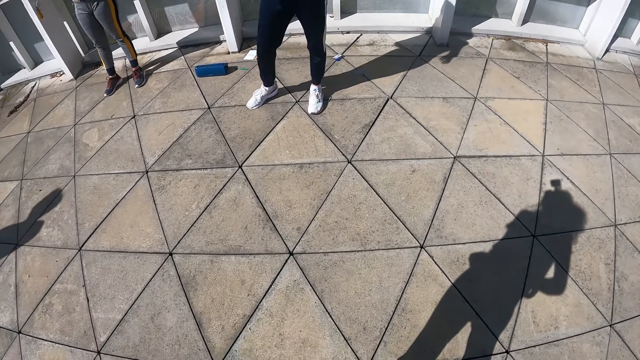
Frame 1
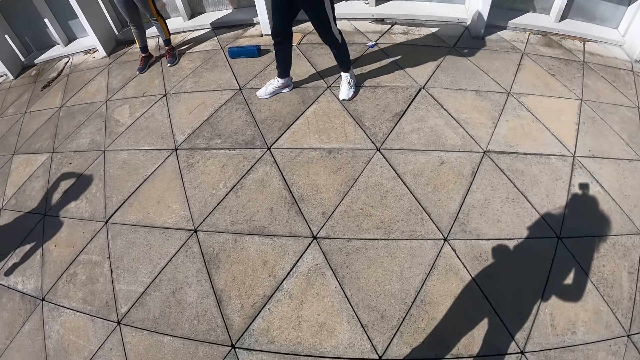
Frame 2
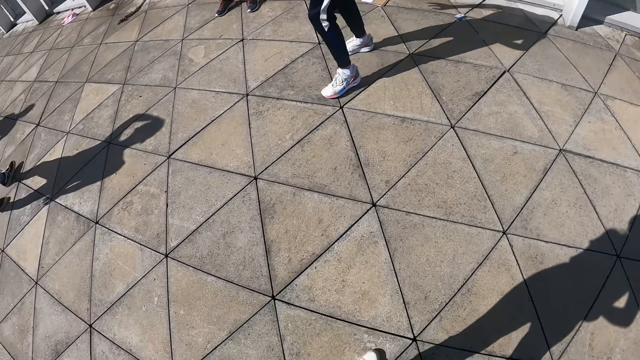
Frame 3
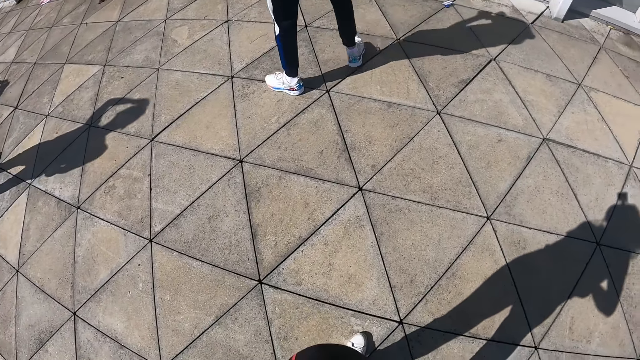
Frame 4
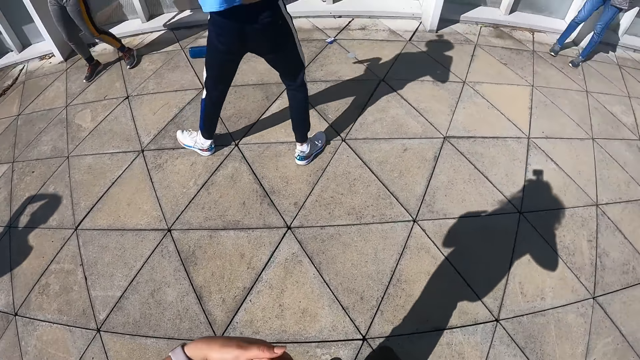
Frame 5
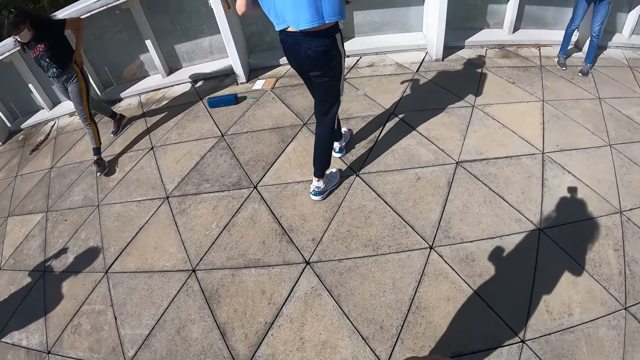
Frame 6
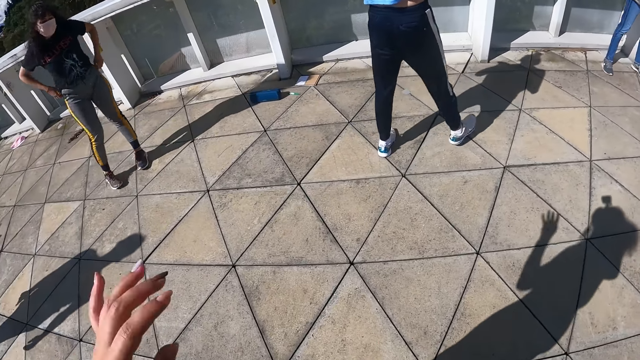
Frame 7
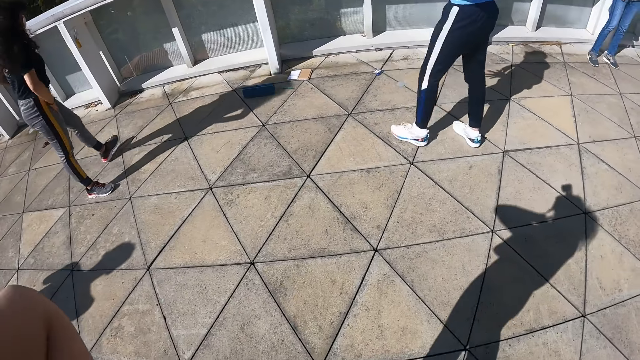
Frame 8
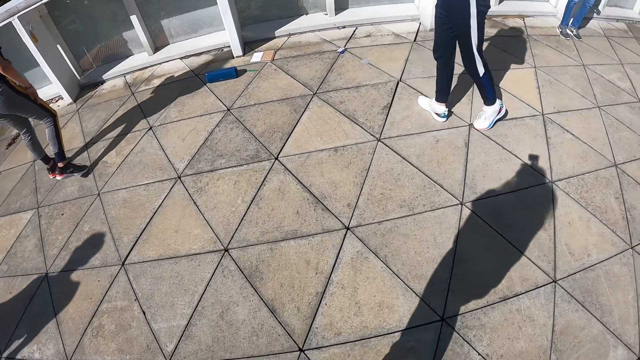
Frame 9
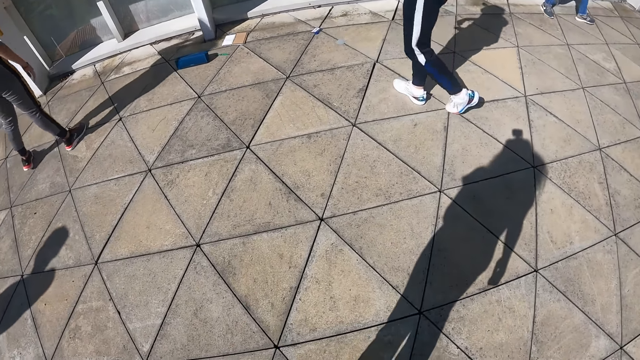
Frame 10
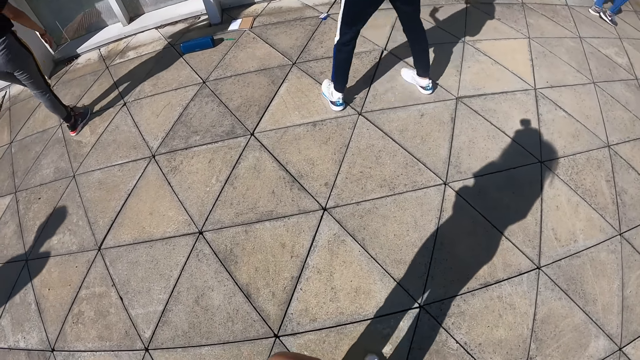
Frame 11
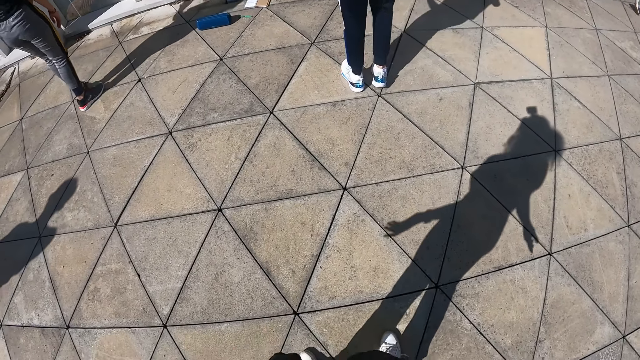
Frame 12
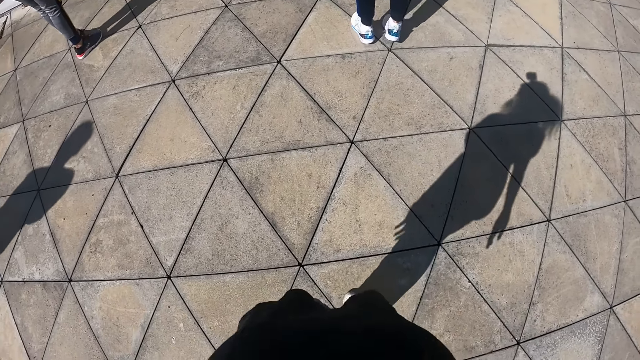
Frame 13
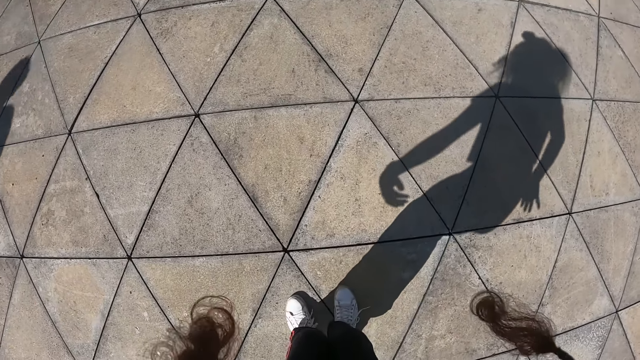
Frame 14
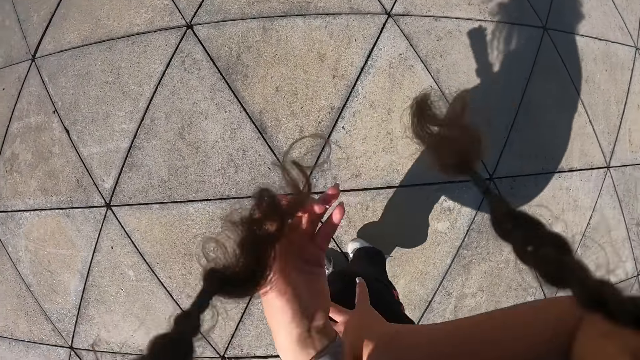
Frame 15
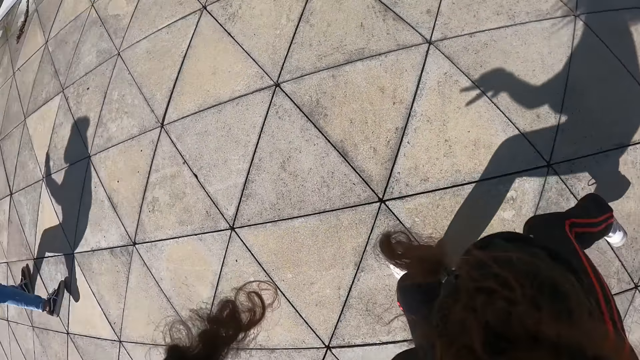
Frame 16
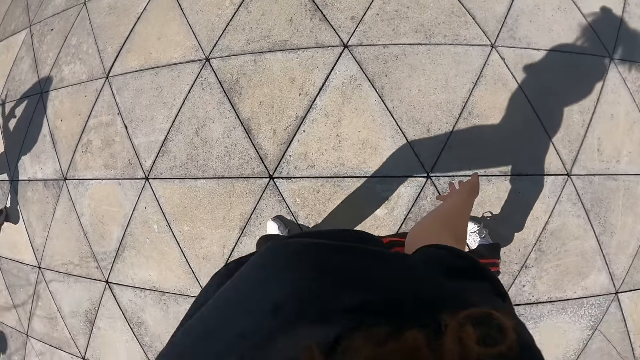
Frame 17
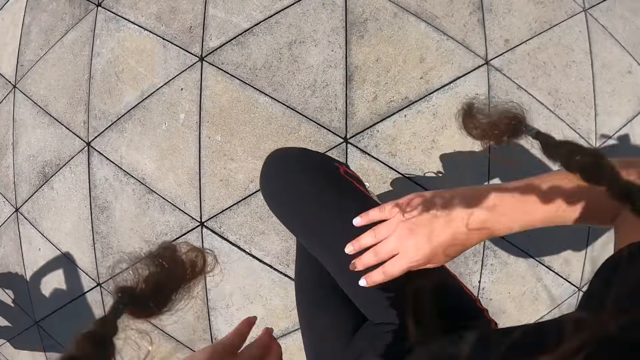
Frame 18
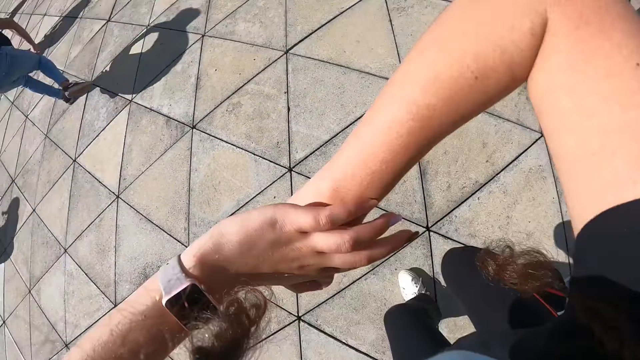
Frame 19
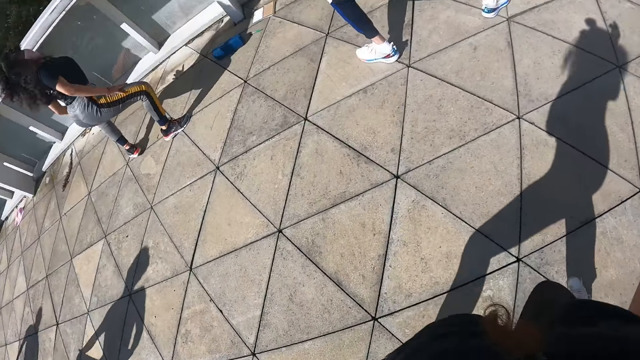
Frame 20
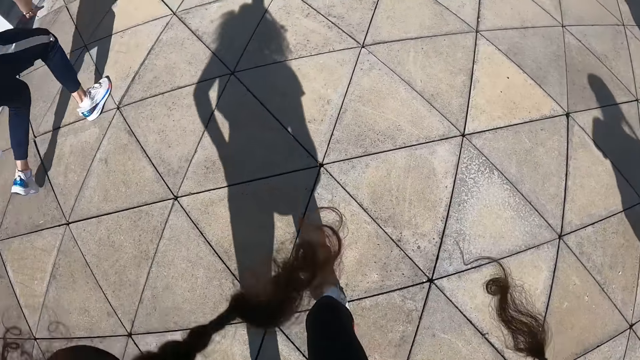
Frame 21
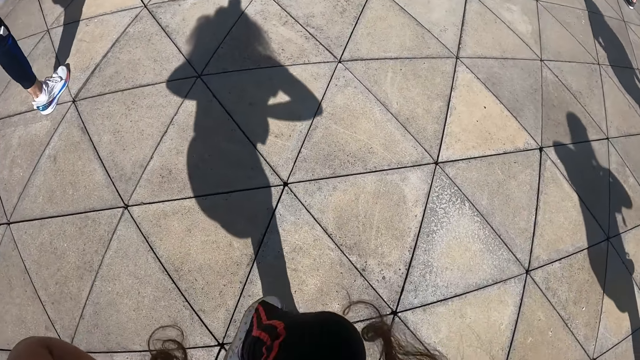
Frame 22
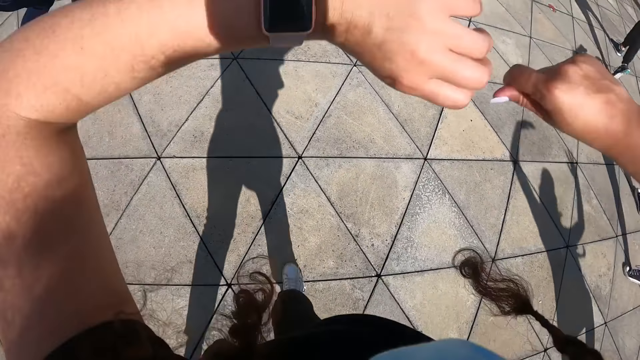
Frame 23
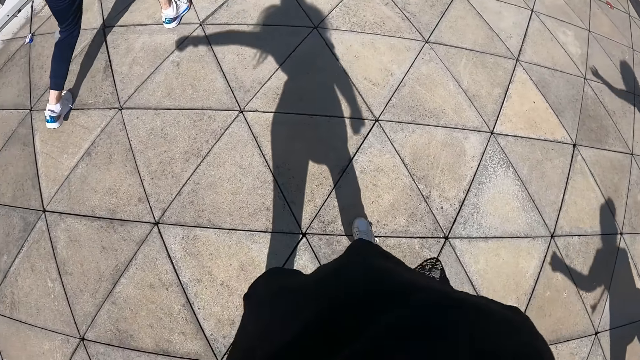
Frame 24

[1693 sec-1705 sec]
The camera wearer dances with the group of people in a compound.

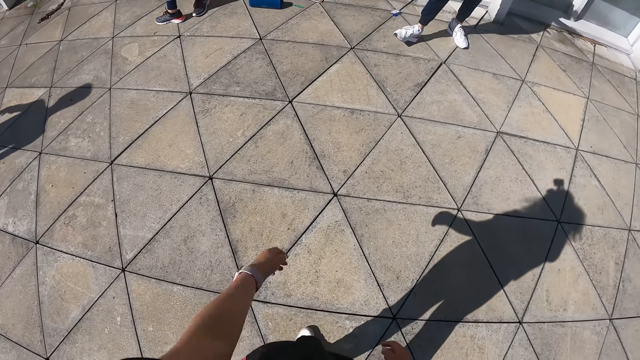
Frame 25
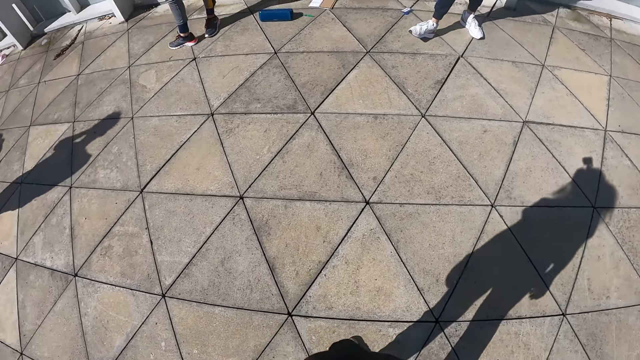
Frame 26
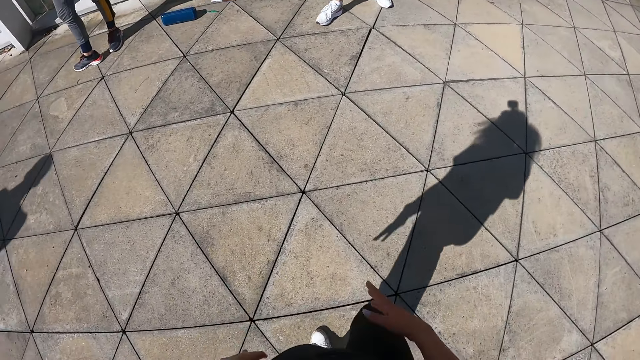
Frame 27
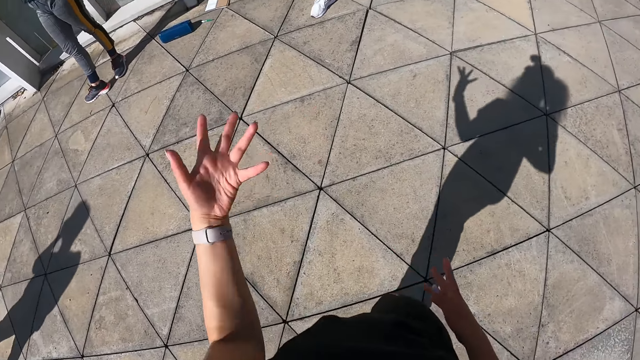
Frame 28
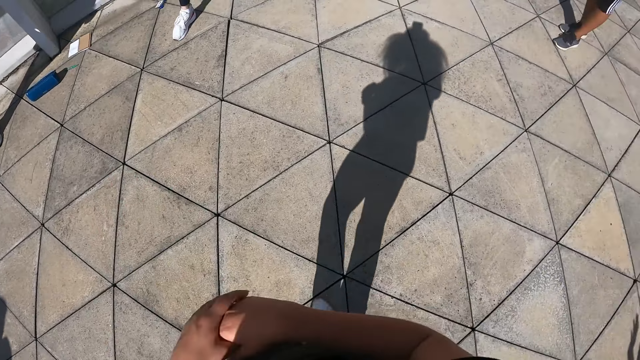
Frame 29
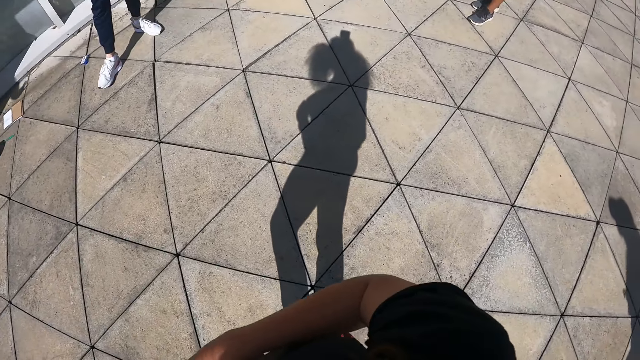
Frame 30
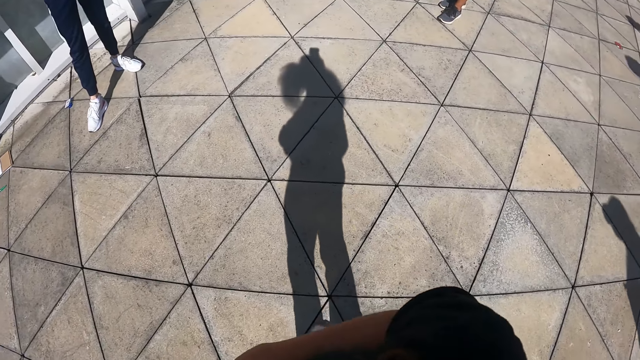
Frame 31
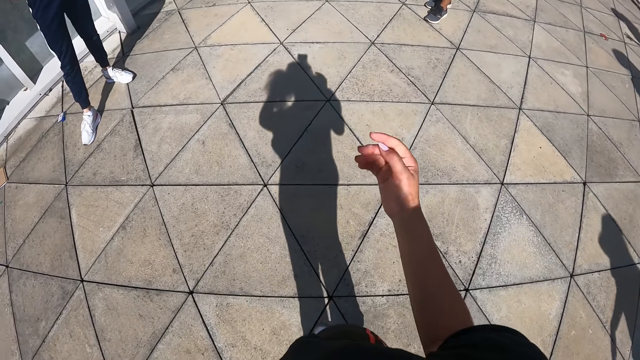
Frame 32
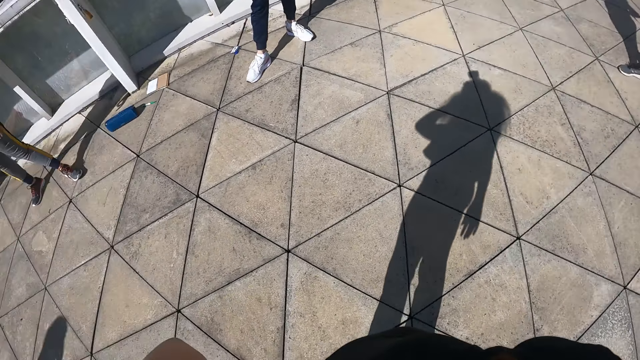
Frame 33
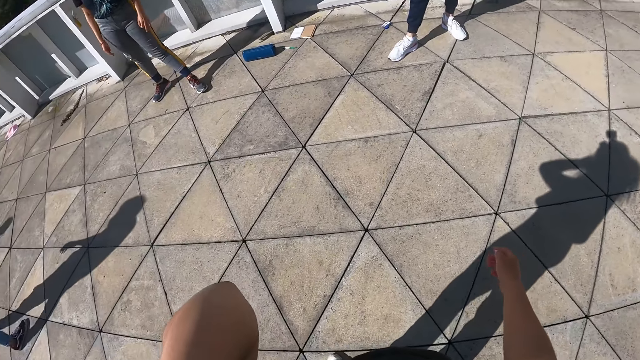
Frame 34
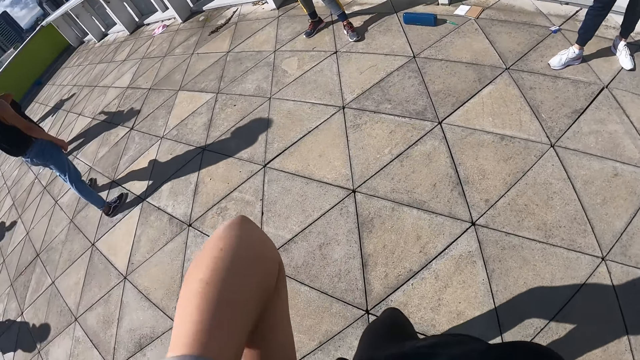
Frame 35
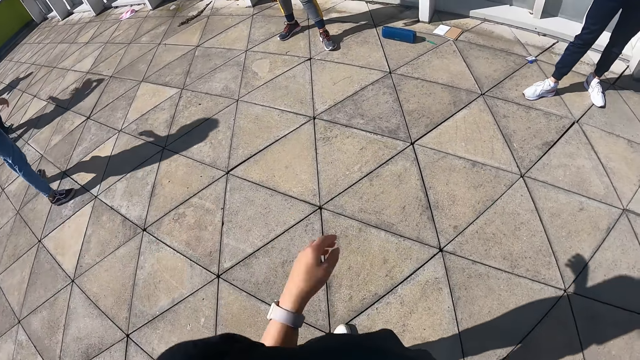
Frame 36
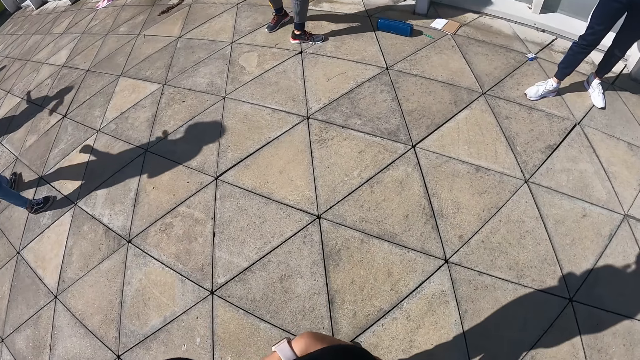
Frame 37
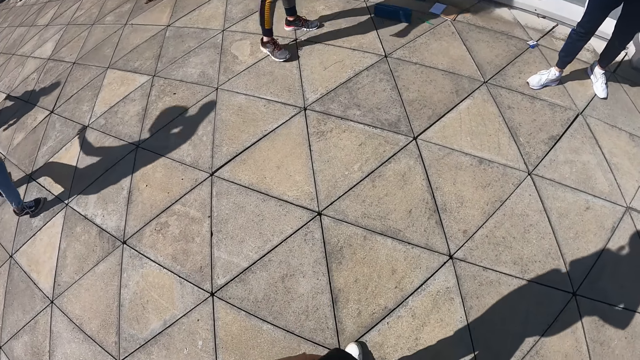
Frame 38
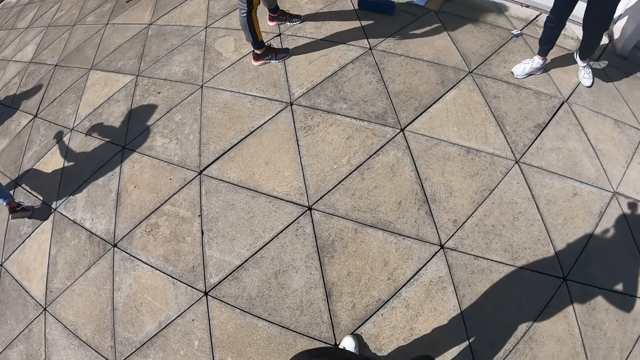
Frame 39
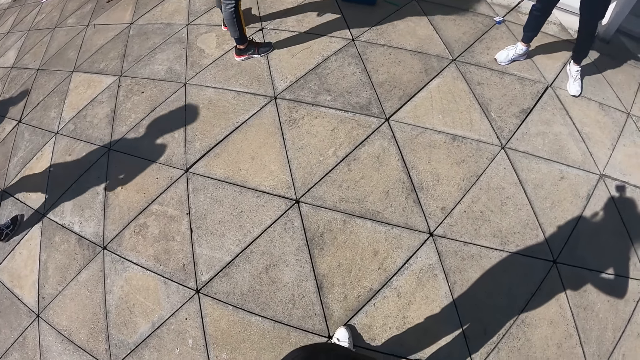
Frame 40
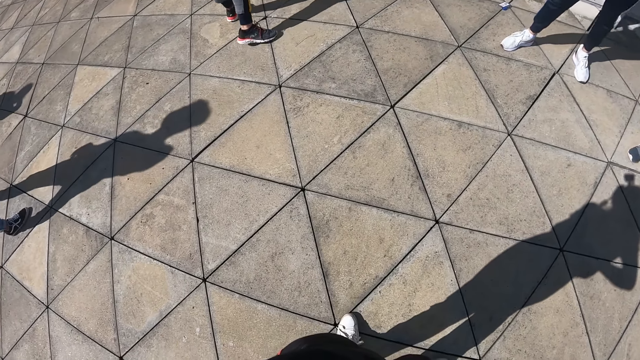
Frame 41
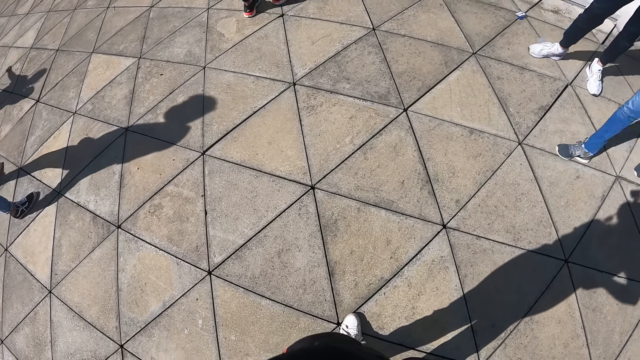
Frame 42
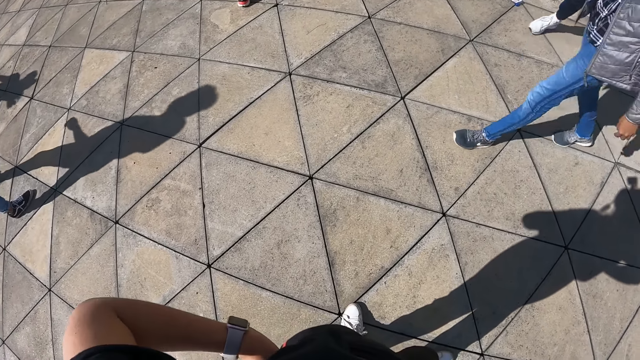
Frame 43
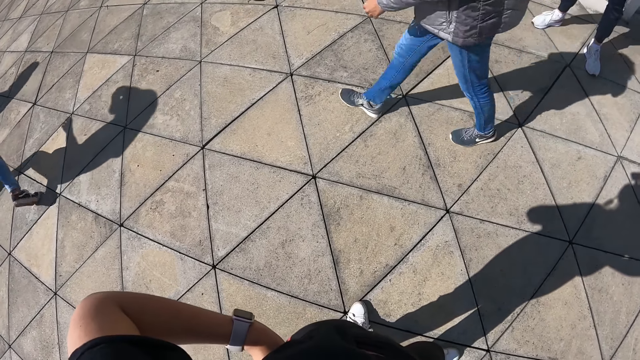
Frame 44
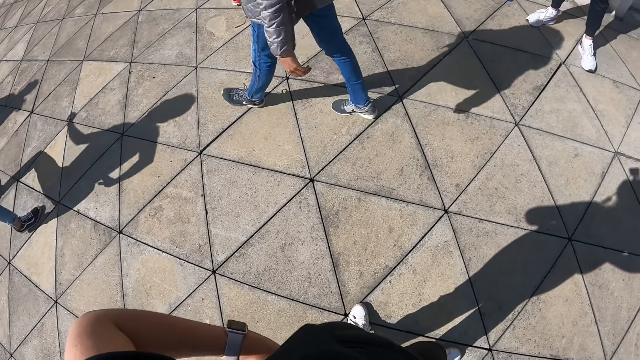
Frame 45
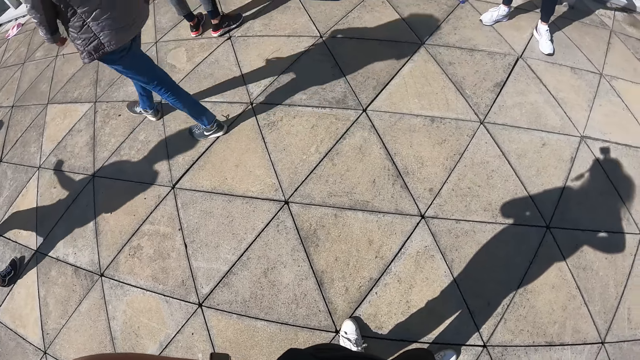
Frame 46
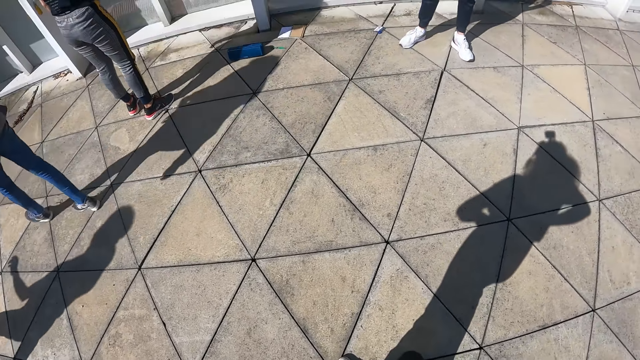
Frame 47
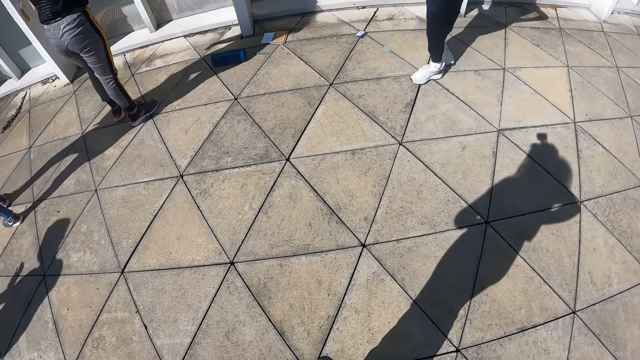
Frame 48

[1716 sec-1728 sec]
The camera wearer stands on the compound. They dance in the compound. They stand on the compound. A man walks past the camera wearer.
